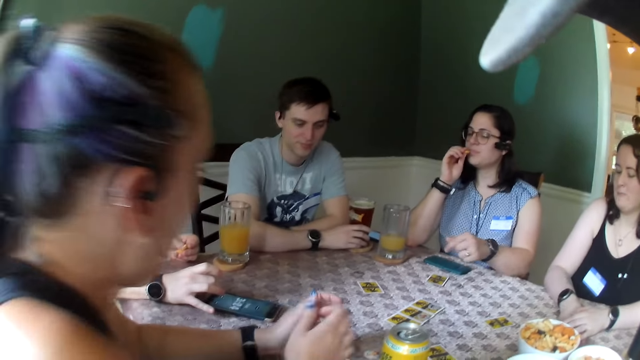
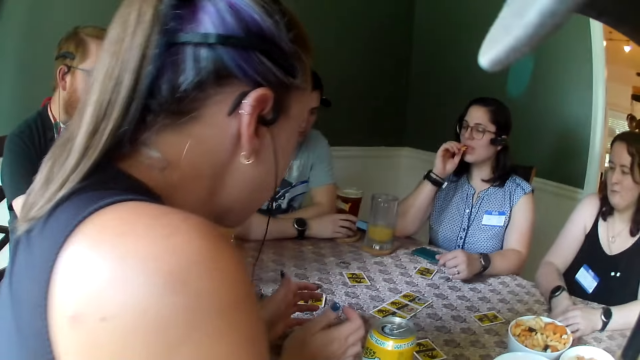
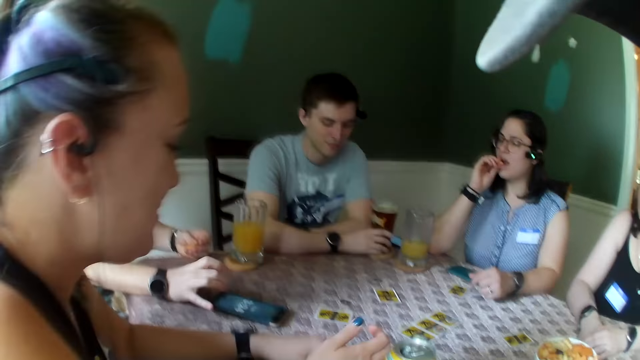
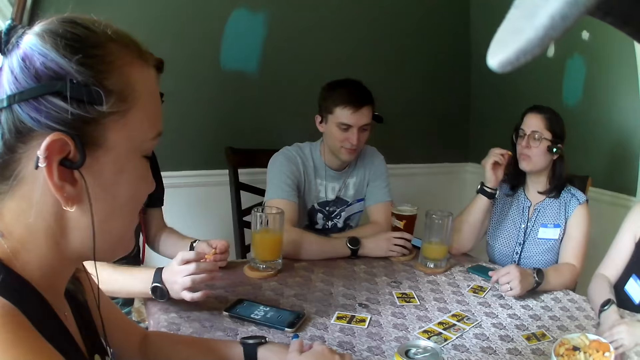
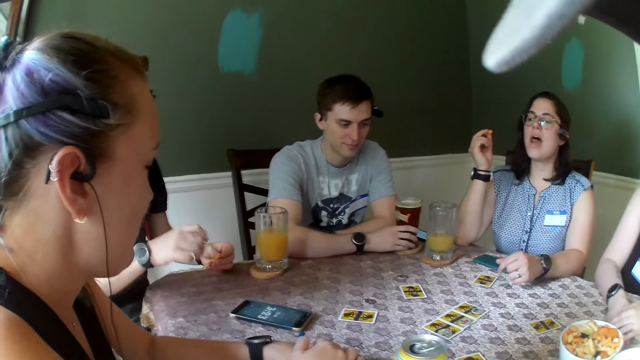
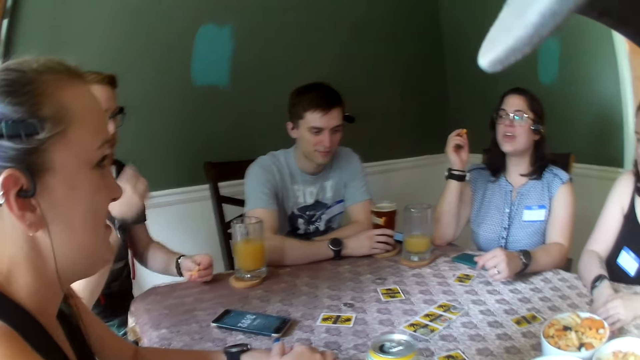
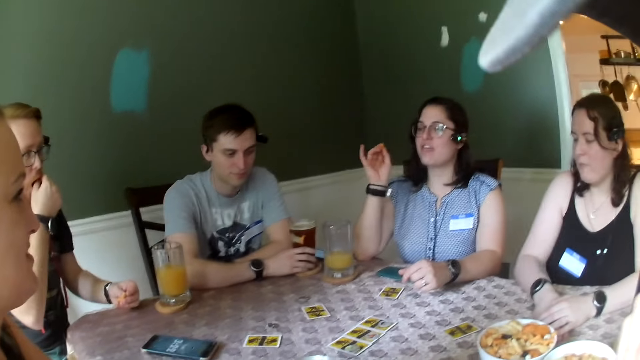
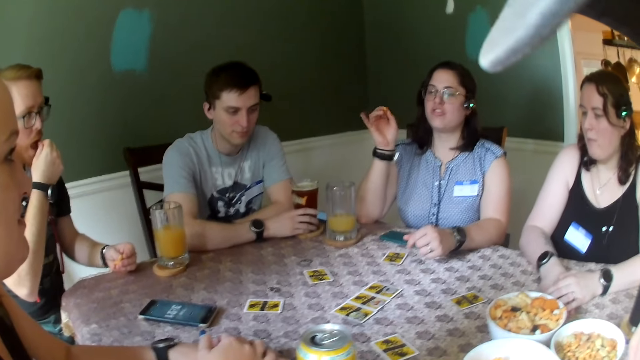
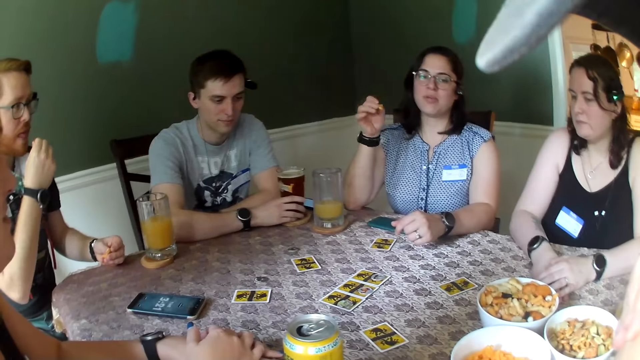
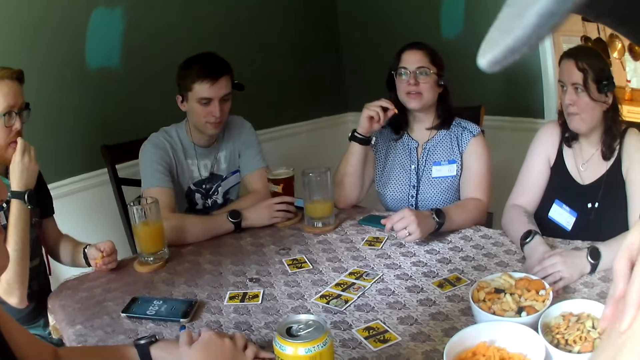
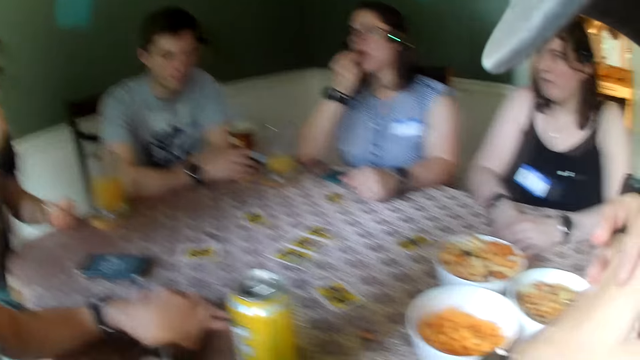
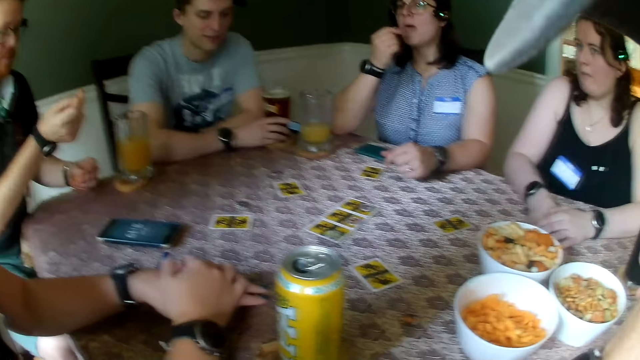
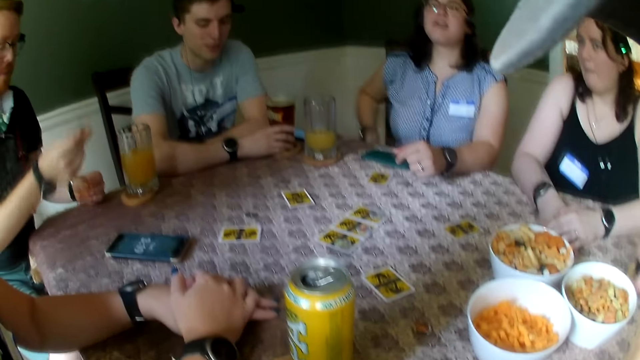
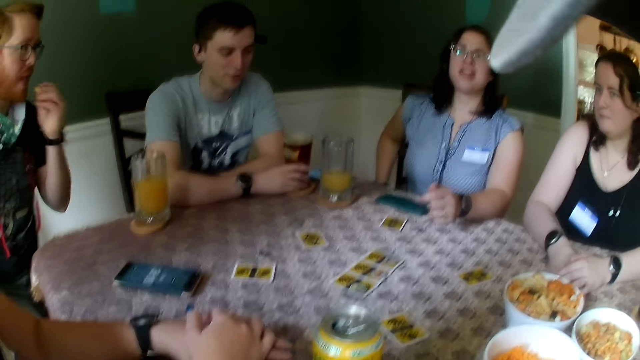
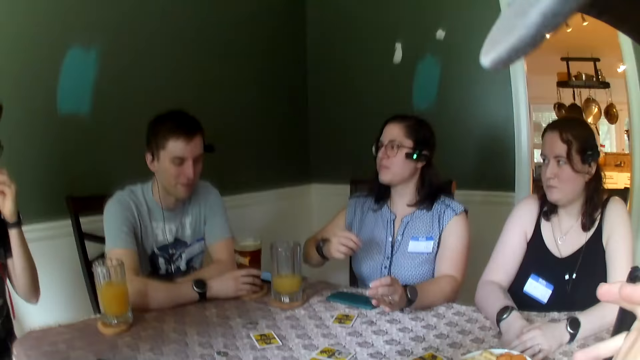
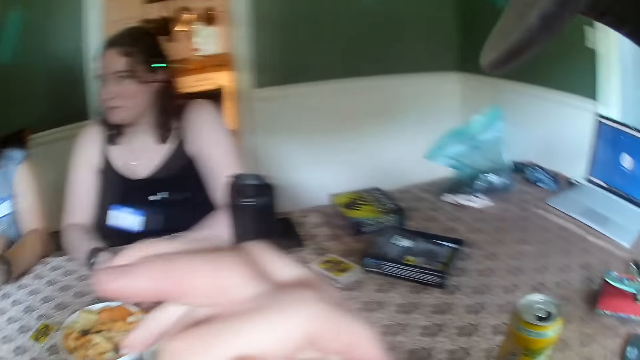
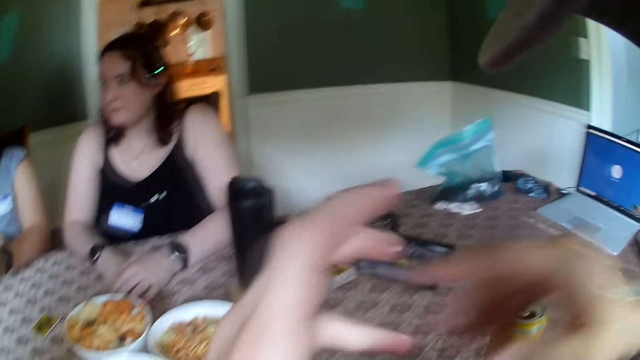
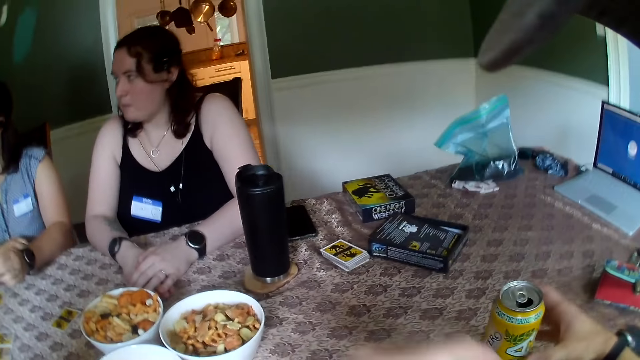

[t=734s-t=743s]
The second man eats a fruit from the bowl of fruits with his right hand. The first woman interacts with the third man. The first man interacts with the first woman.

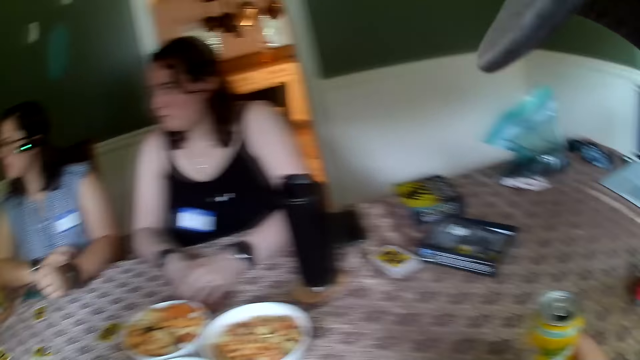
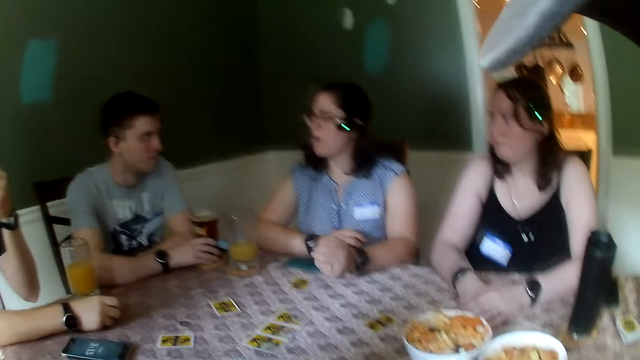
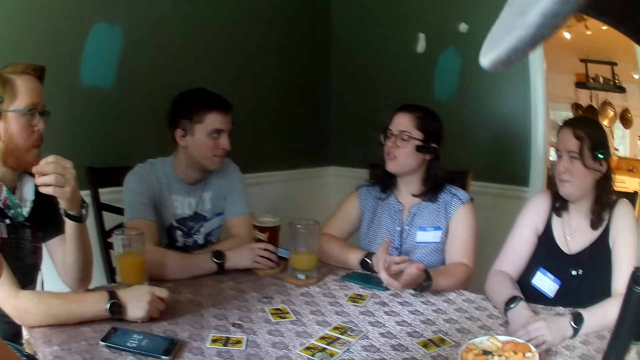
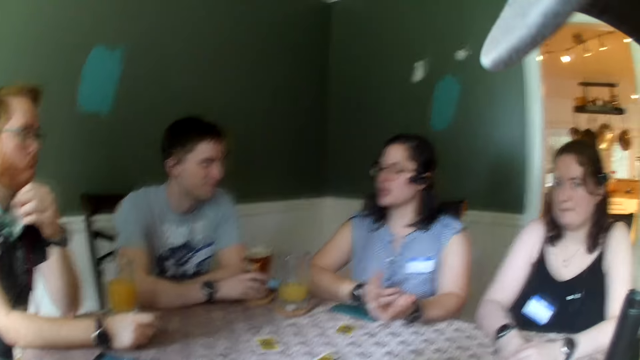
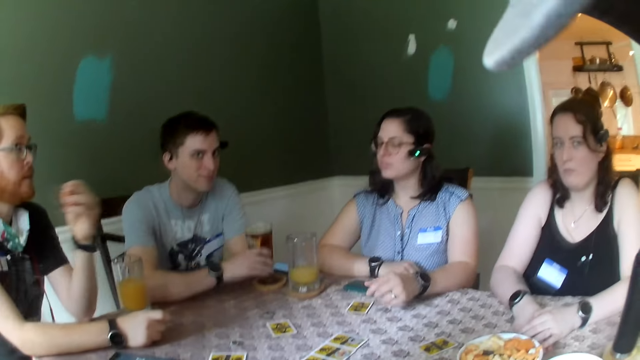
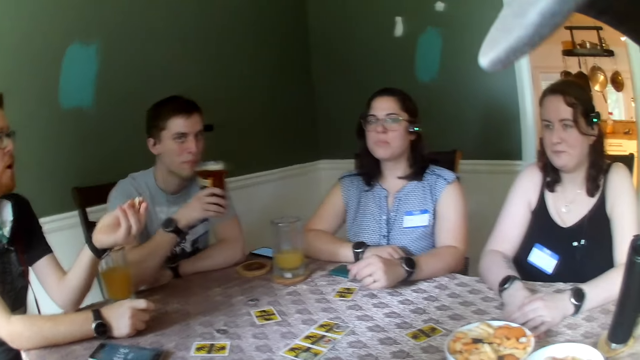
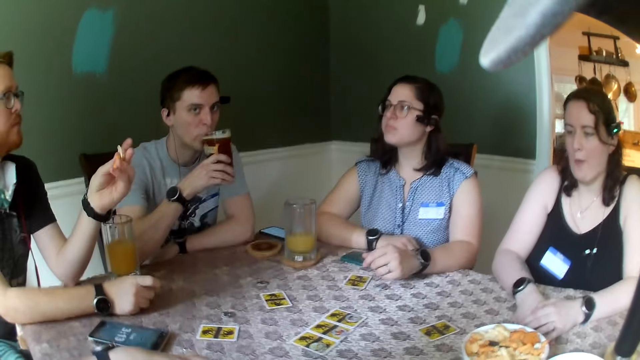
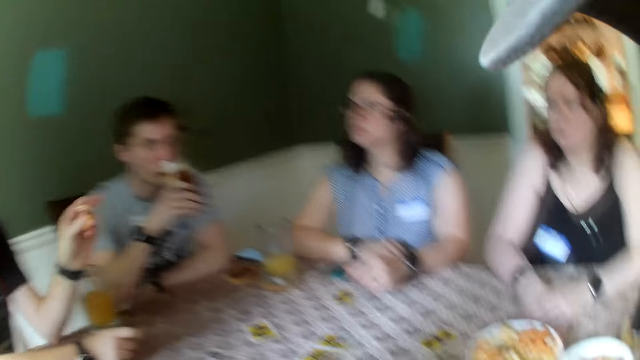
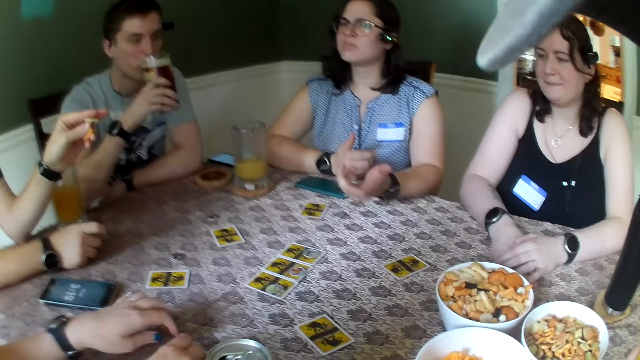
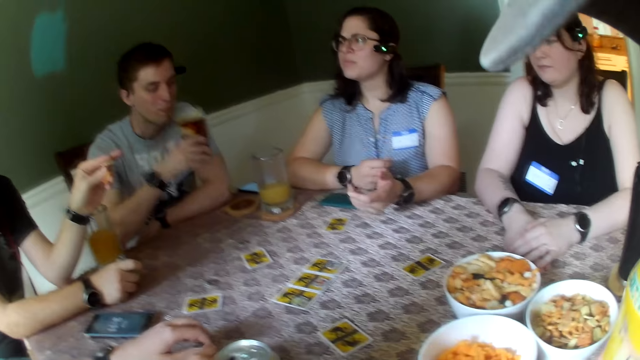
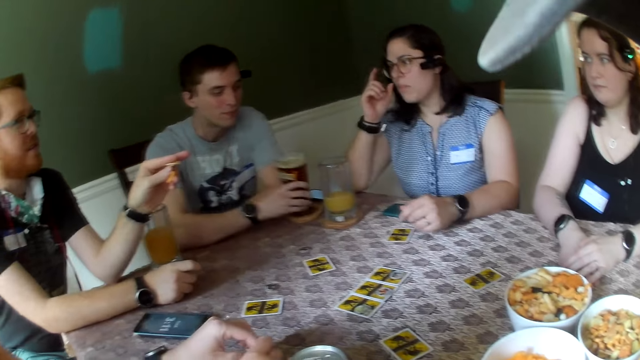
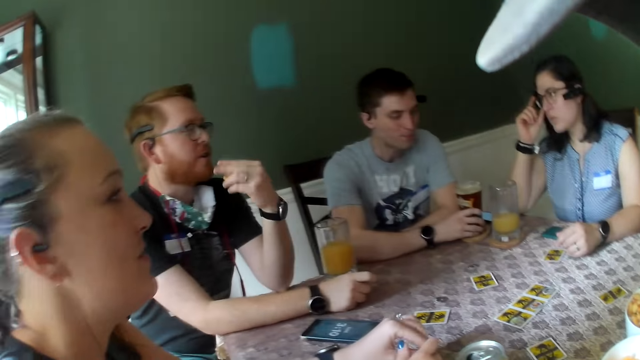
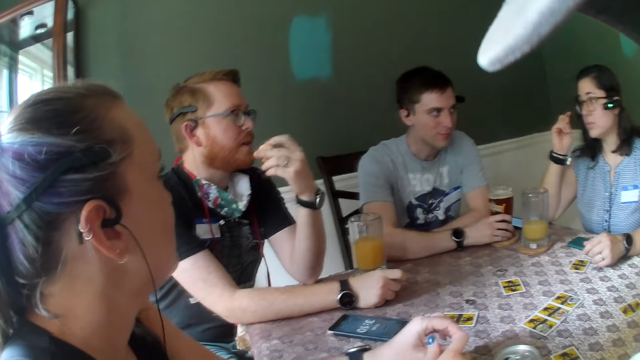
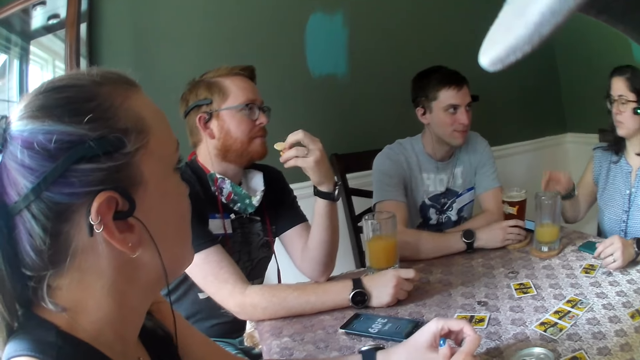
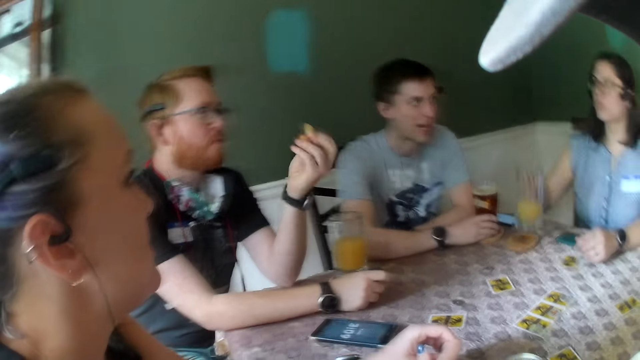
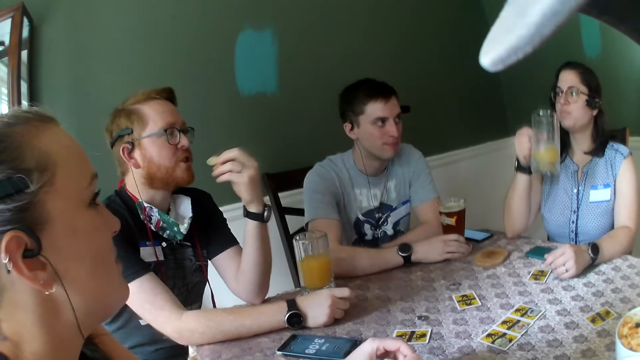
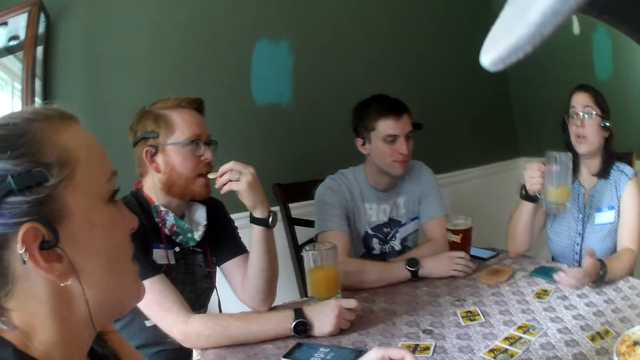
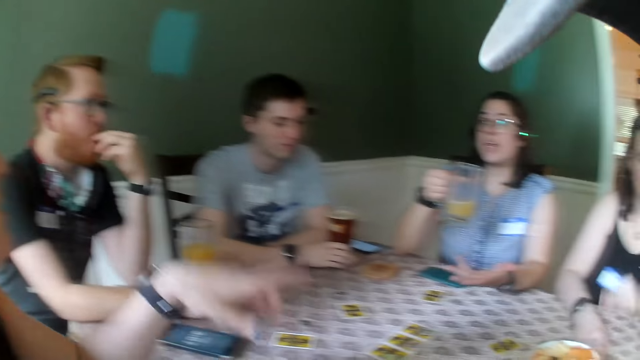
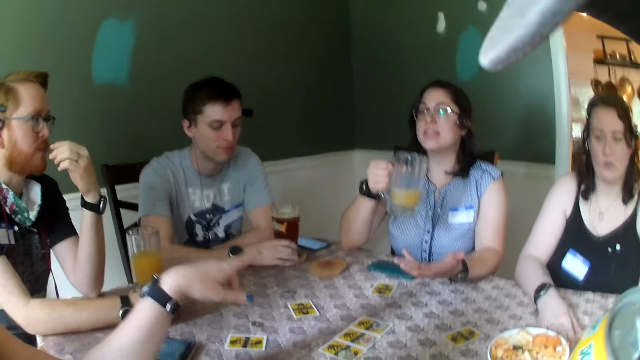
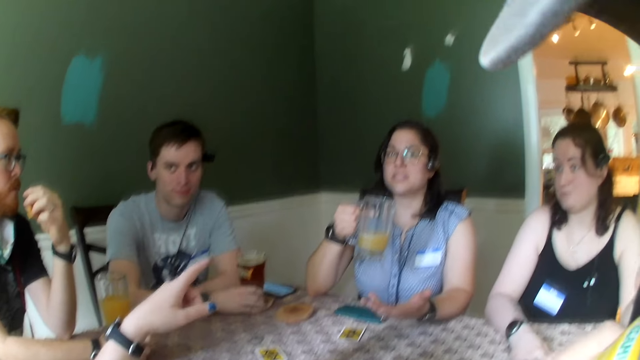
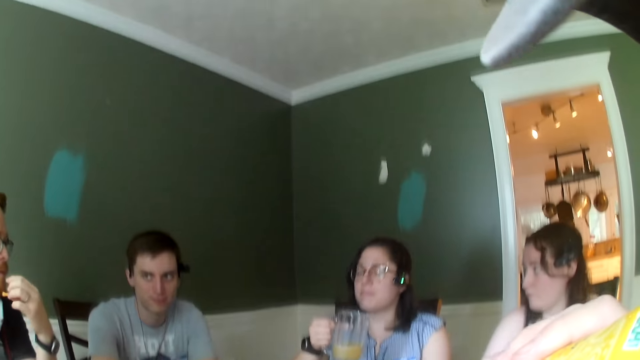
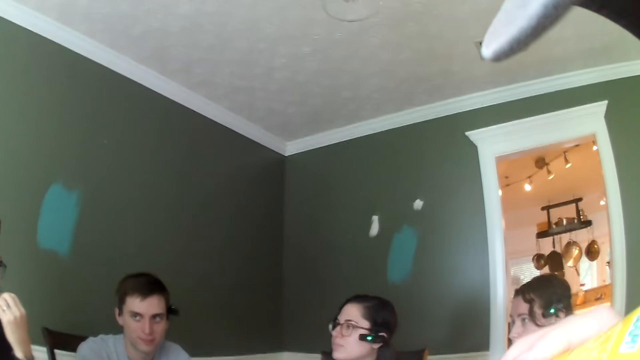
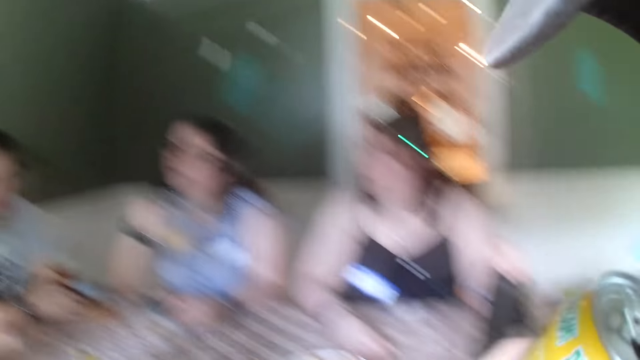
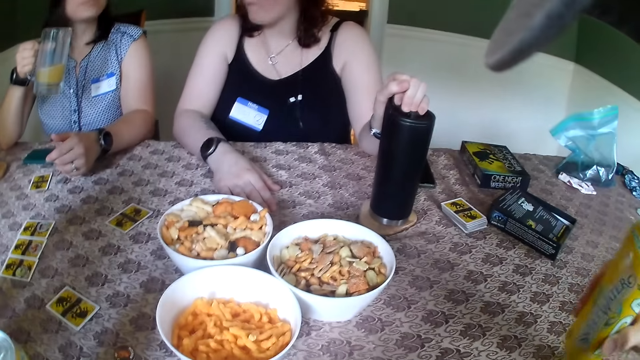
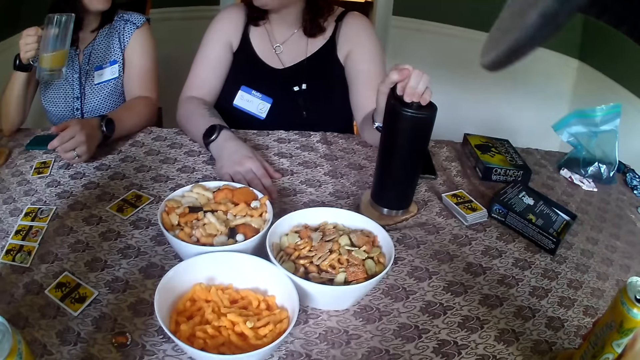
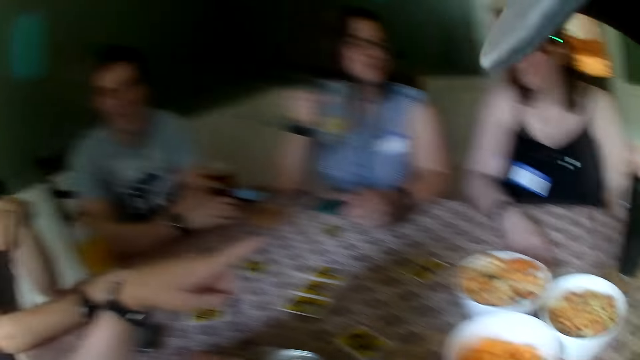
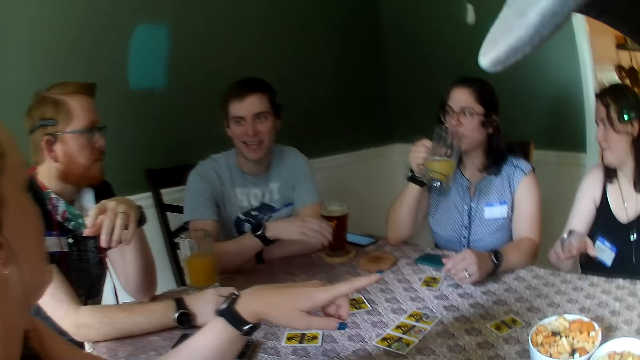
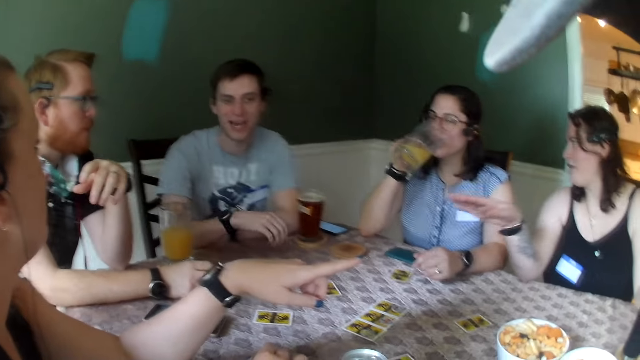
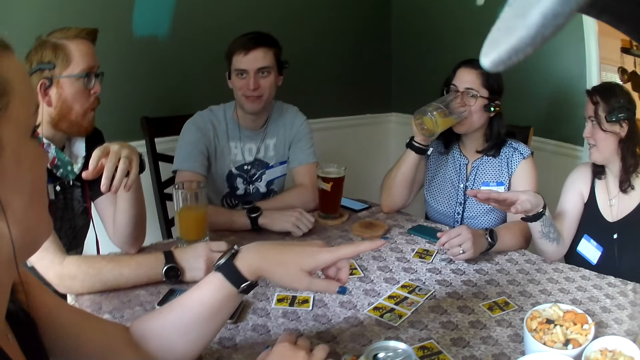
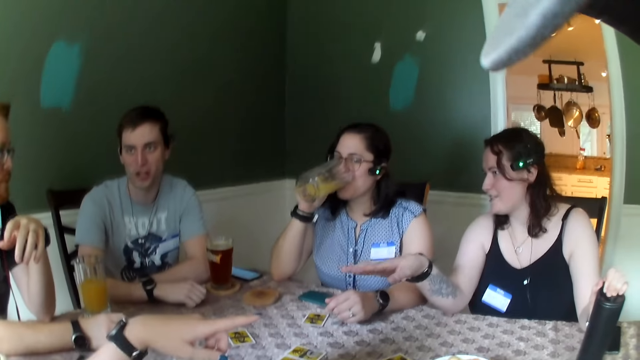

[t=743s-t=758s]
The third man interacts with the third woman. The fourth man drinks the cup of beer on the table with his right hand. The first woman picks the glass of juice on the table with her right hand. The first woman interacts with the third man. The camera wearer drinks the can of beer from the table with his left hand. The fourth woman points her finger out. The camera wearer drops the can of beer on the table with his left hand. The first man interacts with the fourth woman. The first woman drinks the glass of juice from the table with her right hand.
